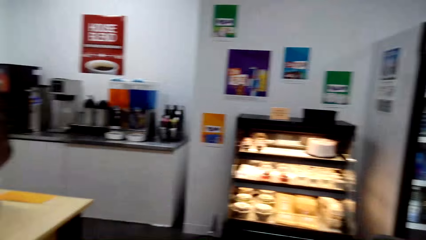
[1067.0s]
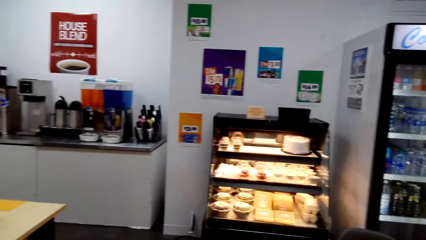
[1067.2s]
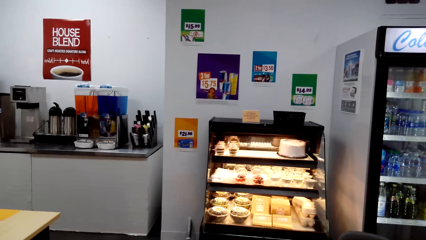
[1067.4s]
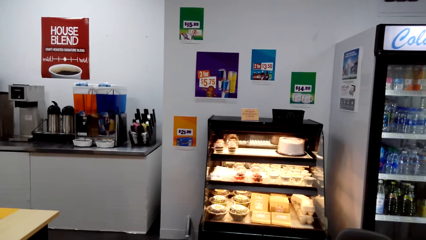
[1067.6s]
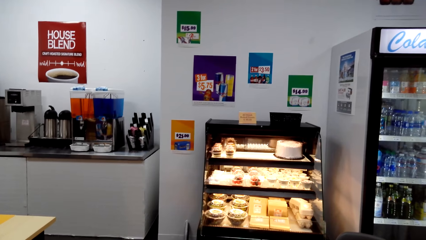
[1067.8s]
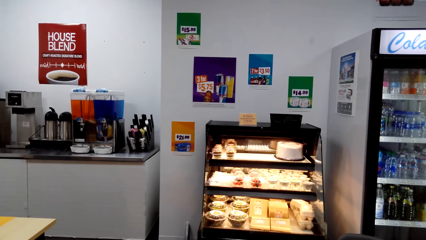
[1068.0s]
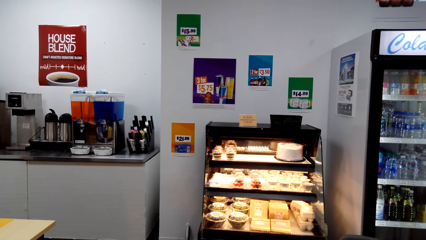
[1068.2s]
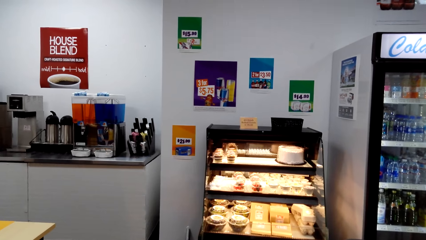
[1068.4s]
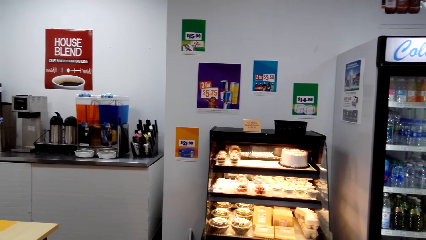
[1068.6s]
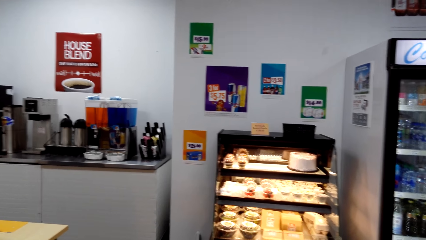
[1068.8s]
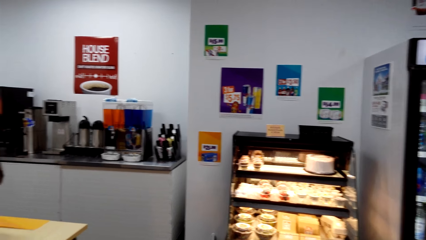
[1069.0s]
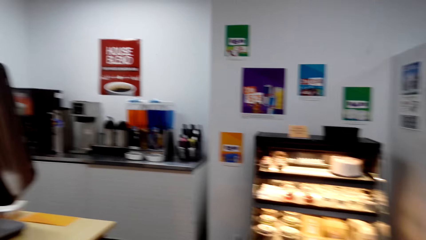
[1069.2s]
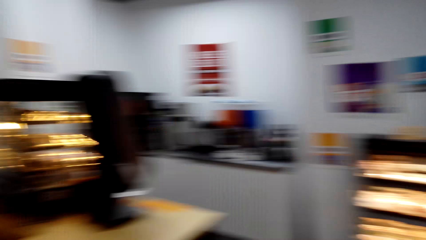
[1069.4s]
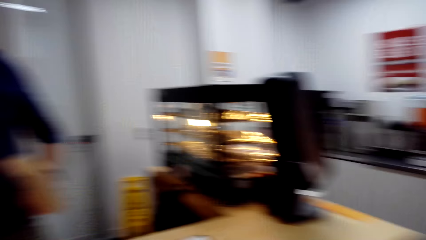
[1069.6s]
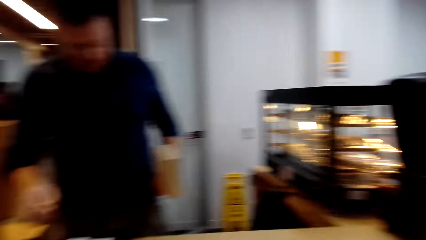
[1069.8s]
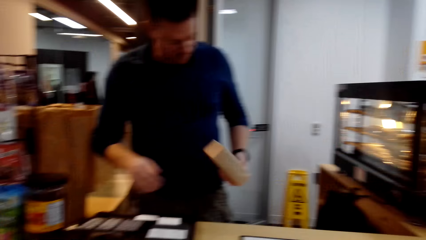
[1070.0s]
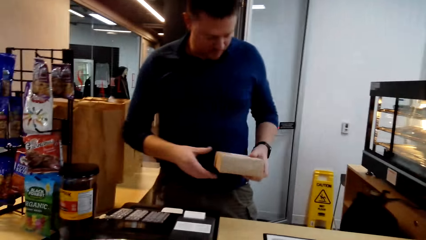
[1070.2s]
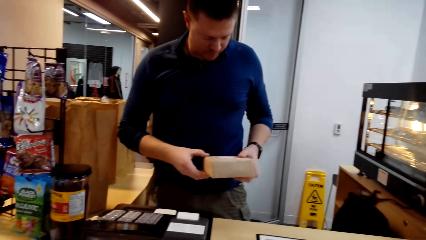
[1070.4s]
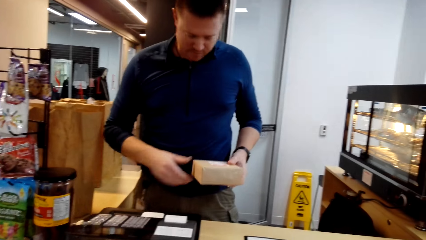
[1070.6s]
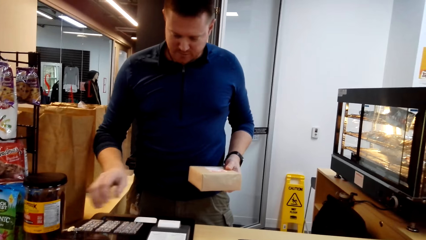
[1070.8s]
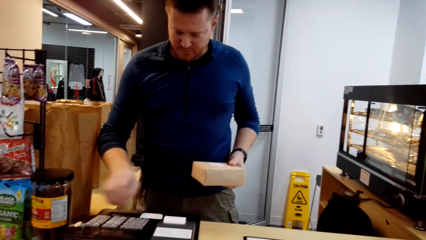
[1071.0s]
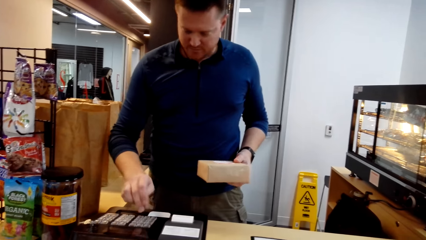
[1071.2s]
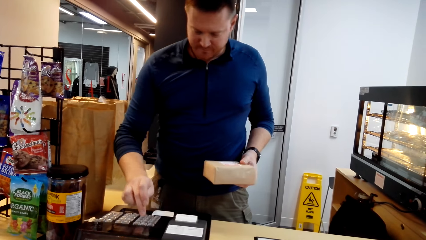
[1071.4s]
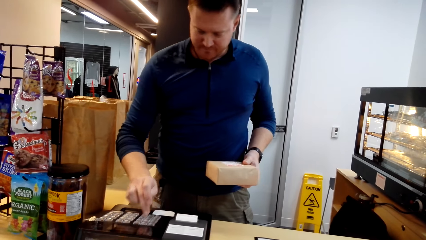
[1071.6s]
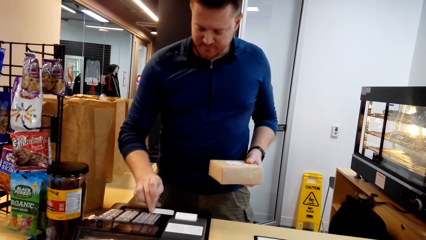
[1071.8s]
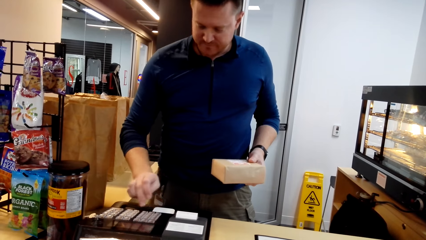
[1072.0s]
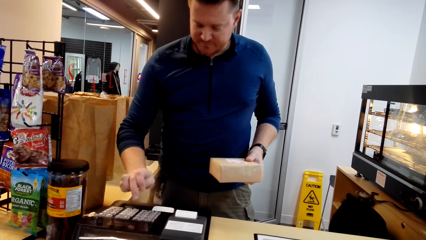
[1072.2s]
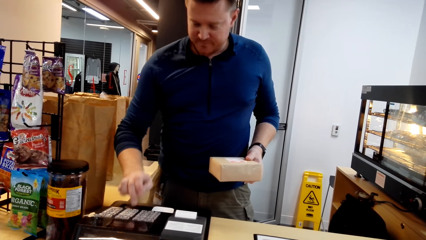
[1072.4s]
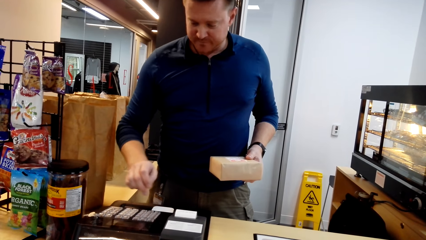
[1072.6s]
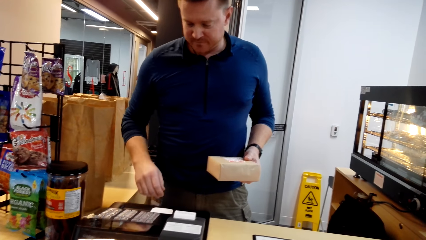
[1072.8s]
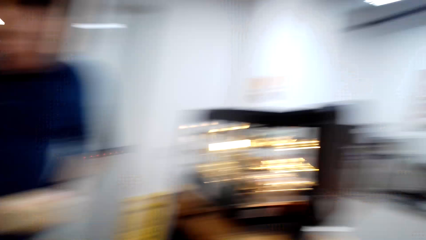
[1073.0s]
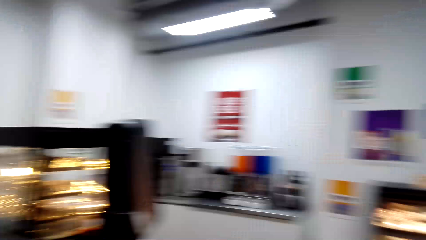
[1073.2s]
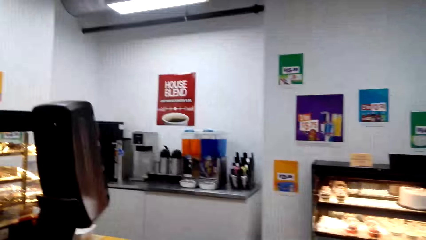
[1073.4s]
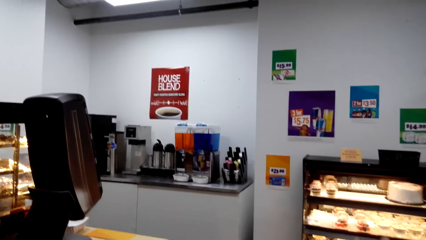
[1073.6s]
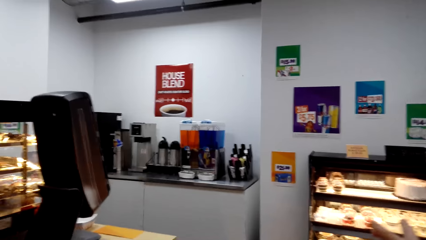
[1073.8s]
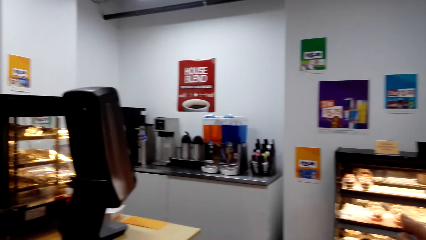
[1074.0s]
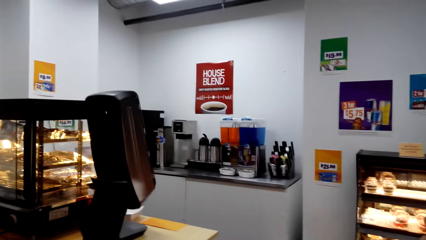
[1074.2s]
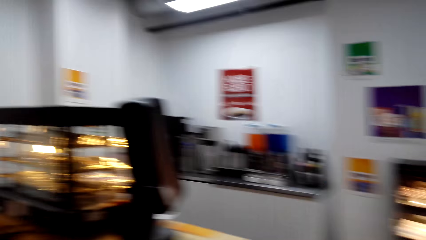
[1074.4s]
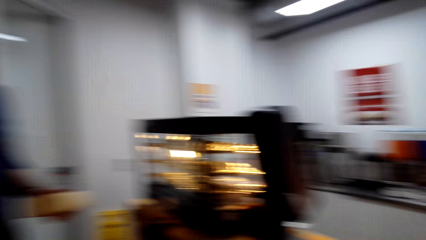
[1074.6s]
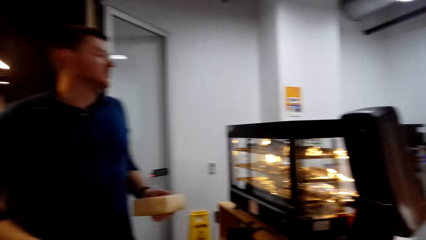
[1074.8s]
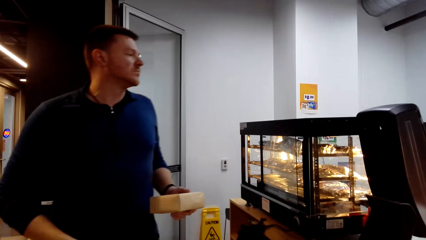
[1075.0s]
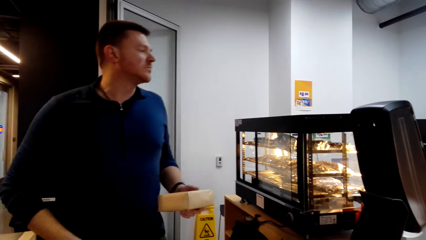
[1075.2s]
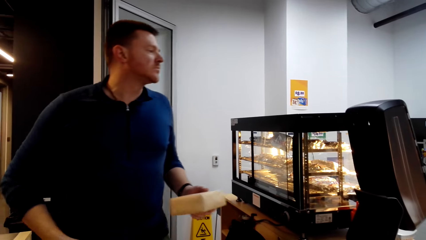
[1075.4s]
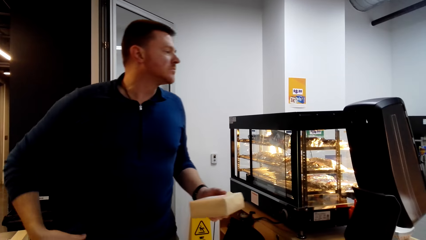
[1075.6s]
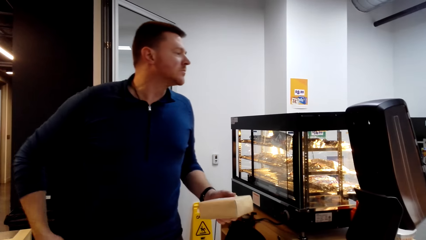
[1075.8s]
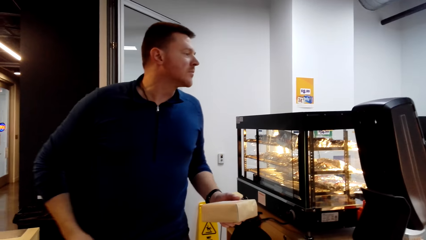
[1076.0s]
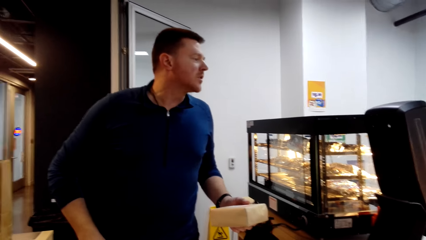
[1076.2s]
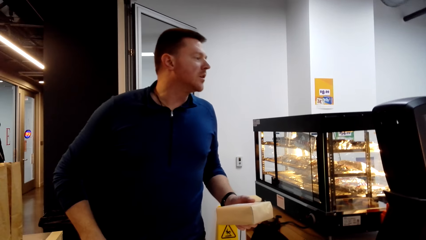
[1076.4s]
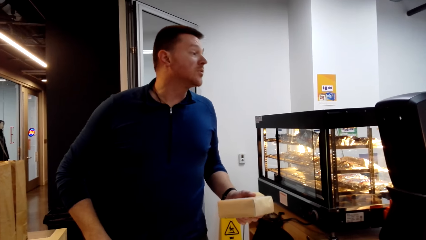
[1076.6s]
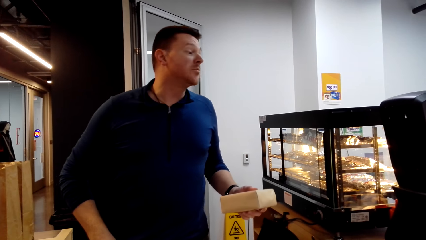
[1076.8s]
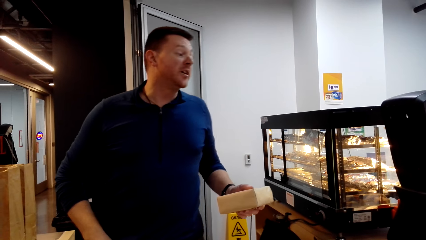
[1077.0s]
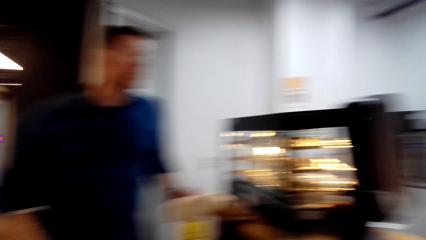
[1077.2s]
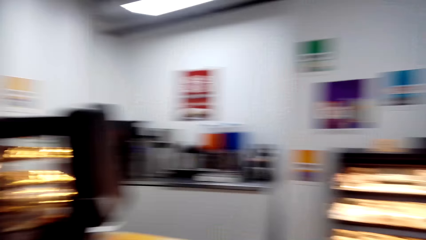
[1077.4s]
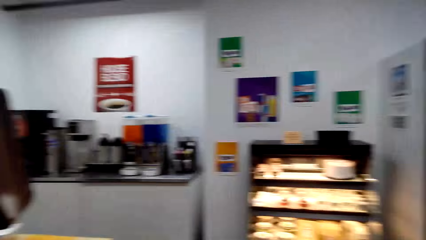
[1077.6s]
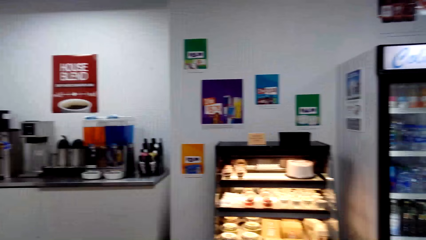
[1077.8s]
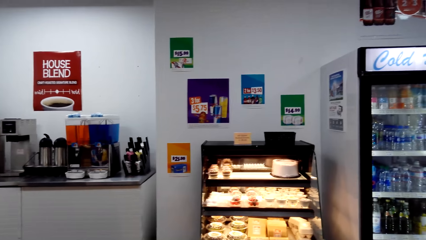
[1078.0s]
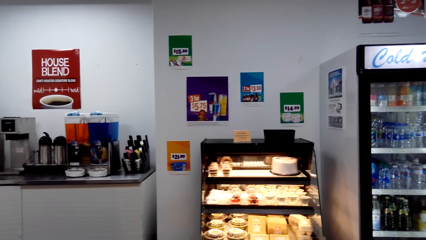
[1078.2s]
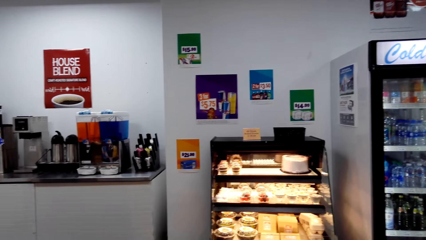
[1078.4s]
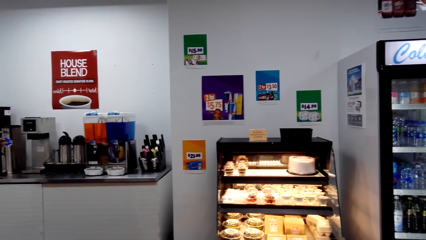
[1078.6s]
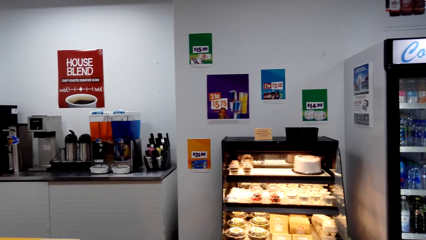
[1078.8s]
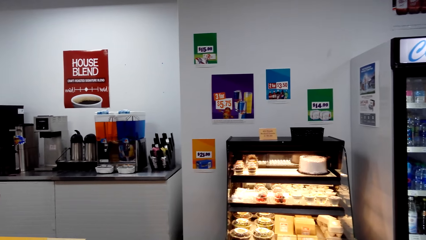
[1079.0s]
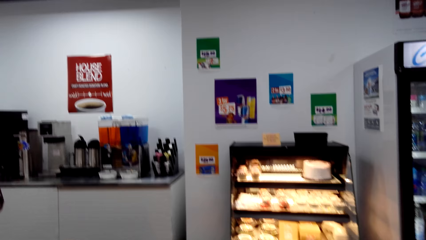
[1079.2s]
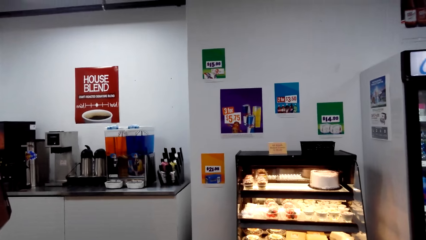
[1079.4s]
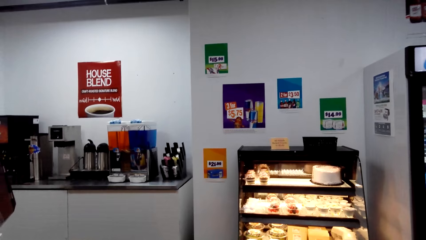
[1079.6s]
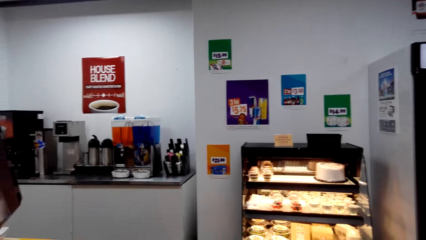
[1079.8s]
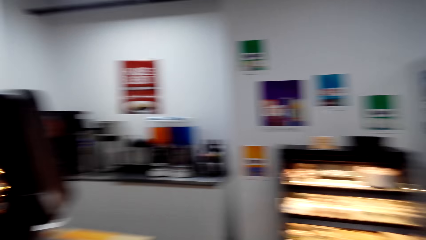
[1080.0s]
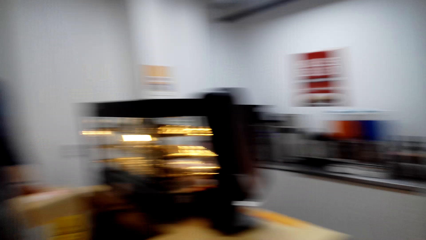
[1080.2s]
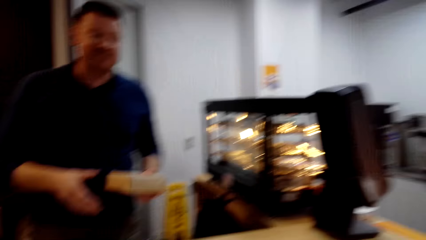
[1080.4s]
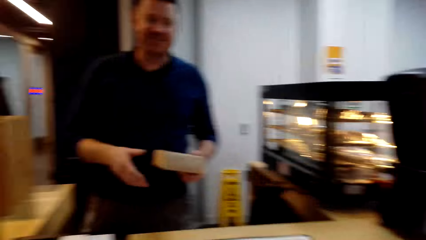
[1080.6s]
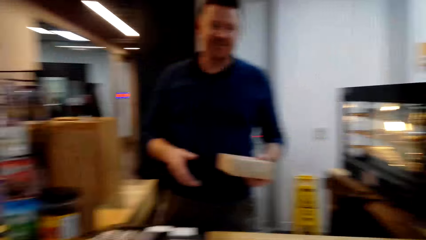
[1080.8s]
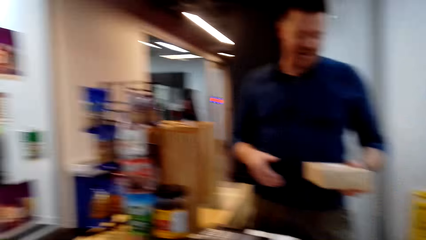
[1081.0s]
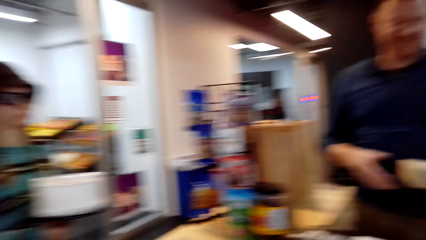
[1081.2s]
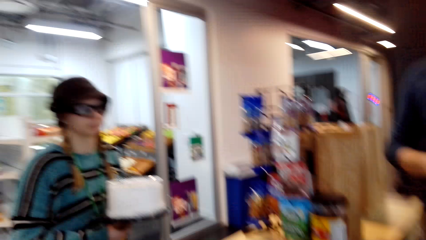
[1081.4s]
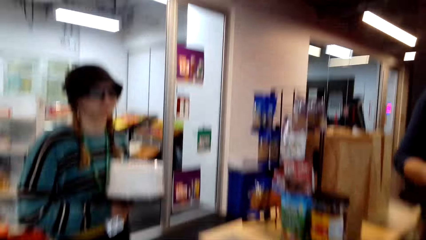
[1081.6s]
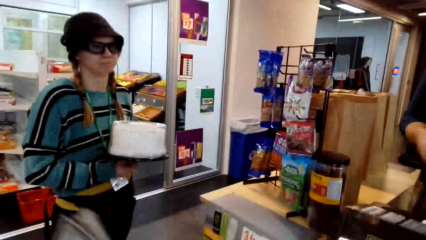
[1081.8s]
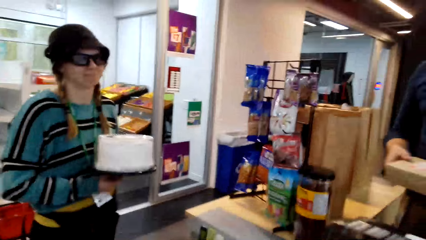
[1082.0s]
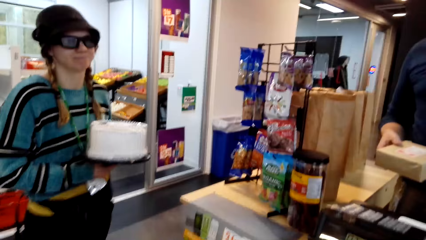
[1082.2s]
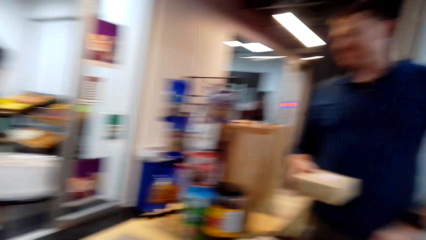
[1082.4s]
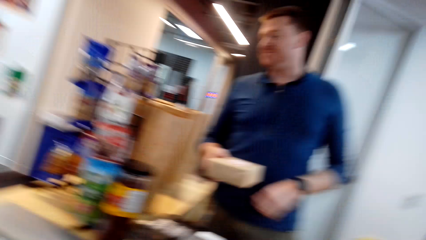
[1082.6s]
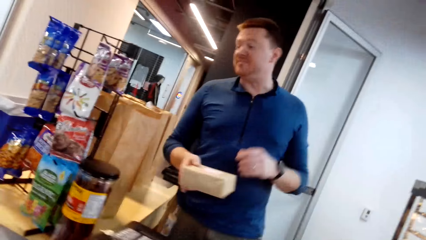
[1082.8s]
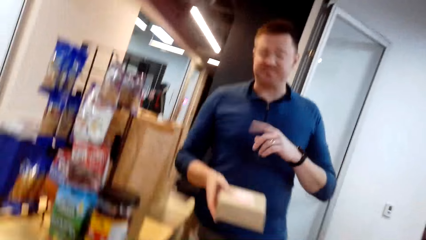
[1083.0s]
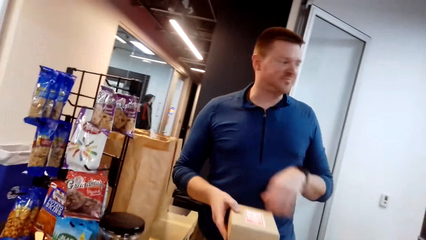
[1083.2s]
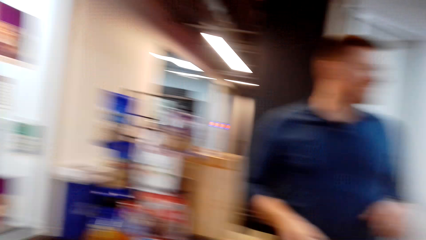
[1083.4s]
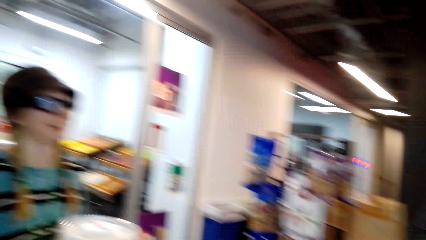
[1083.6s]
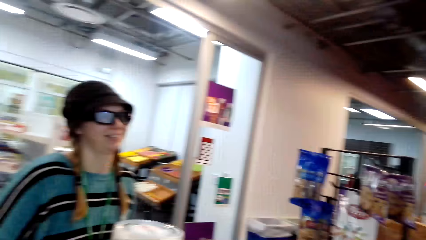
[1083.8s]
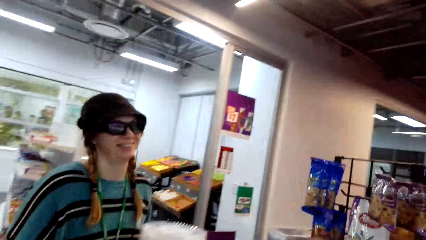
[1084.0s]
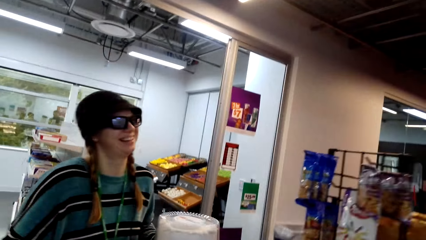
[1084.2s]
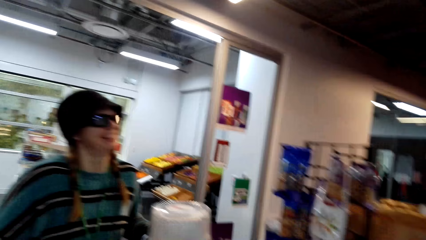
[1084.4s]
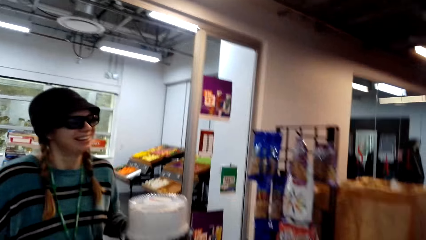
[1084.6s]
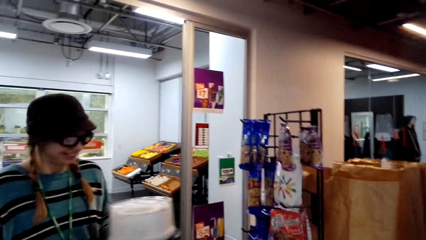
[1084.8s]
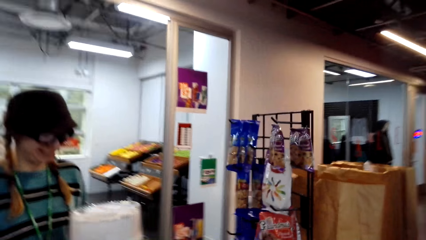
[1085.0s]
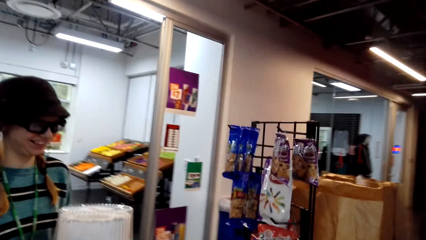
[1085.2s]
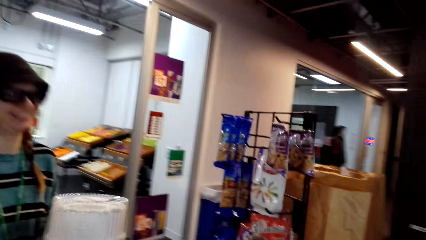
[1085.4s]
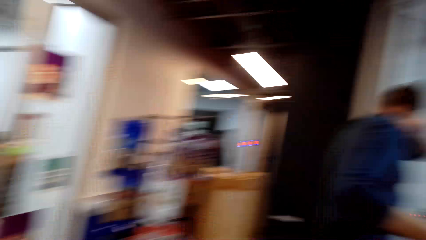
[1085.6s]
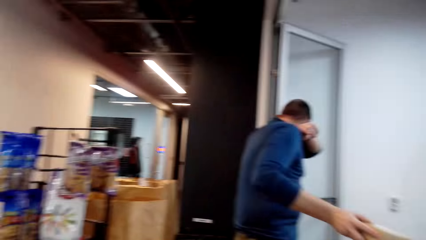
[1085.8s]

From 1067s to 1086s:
A man presses the calculator button. The man converses. The camera wearer talks to the man and a woman. They converse. The man lifts up his hand.
